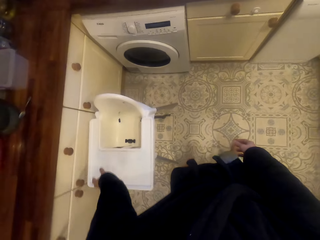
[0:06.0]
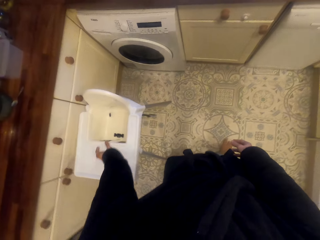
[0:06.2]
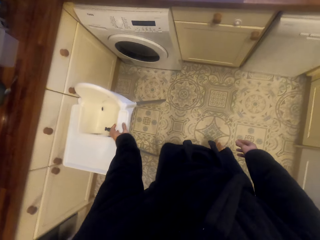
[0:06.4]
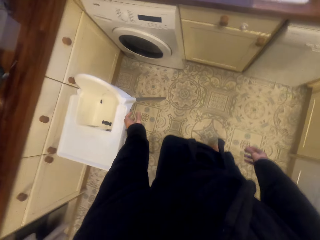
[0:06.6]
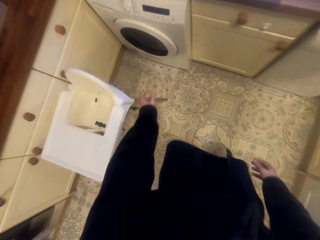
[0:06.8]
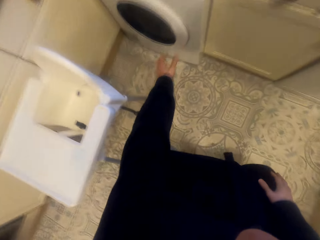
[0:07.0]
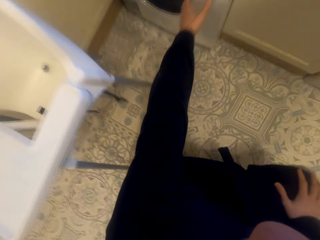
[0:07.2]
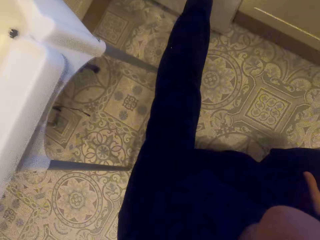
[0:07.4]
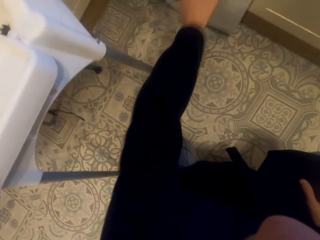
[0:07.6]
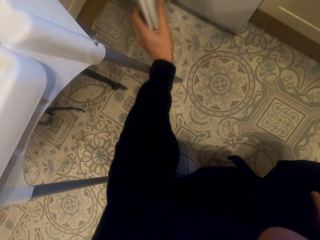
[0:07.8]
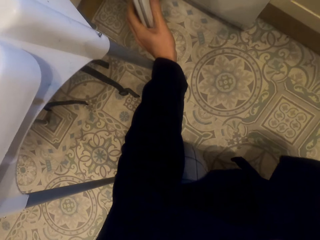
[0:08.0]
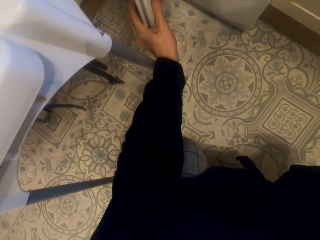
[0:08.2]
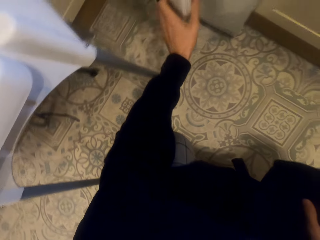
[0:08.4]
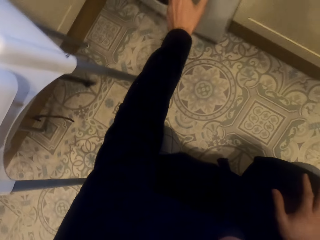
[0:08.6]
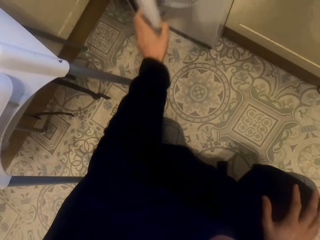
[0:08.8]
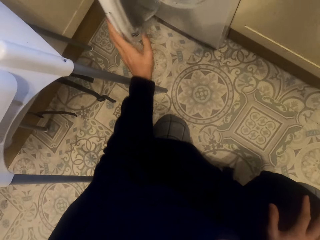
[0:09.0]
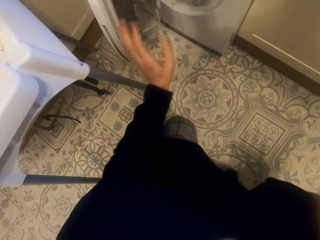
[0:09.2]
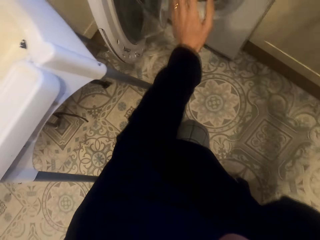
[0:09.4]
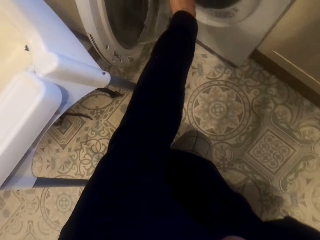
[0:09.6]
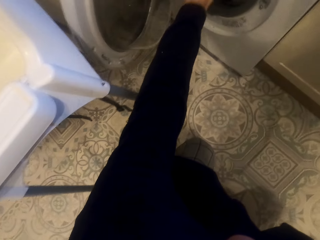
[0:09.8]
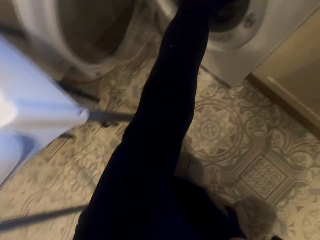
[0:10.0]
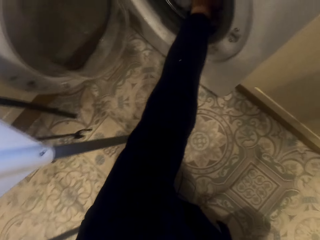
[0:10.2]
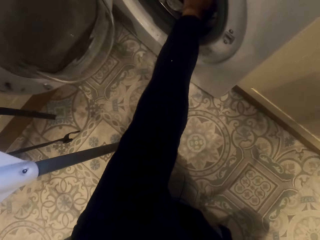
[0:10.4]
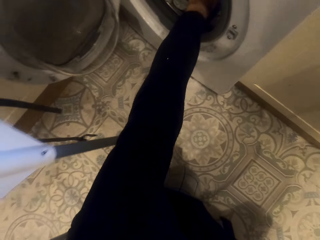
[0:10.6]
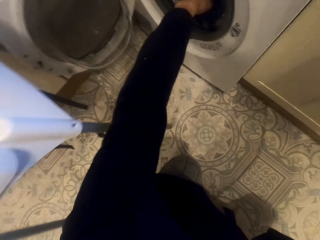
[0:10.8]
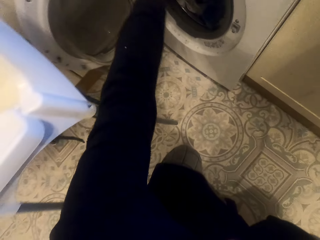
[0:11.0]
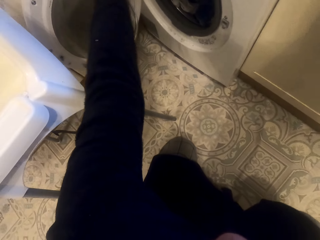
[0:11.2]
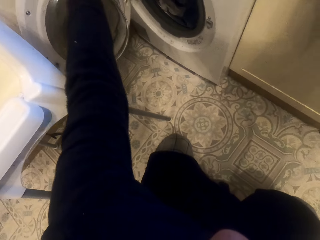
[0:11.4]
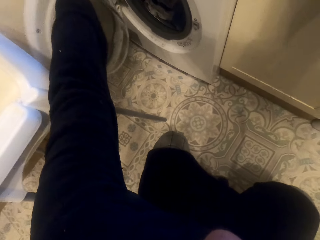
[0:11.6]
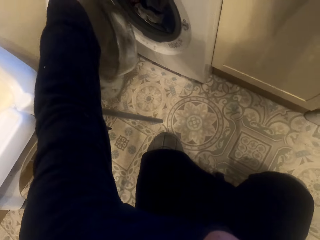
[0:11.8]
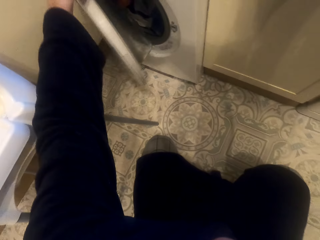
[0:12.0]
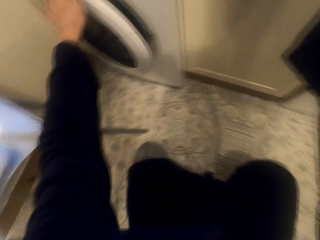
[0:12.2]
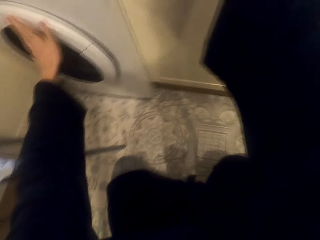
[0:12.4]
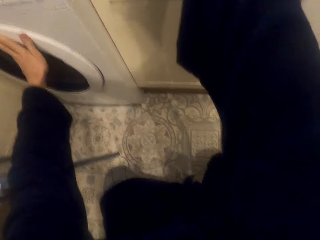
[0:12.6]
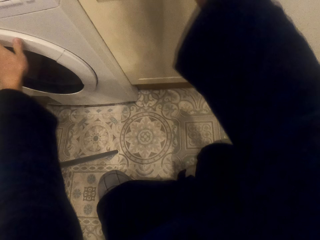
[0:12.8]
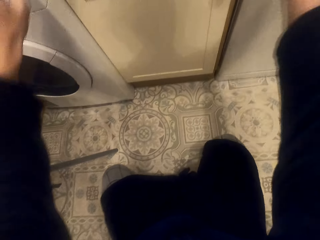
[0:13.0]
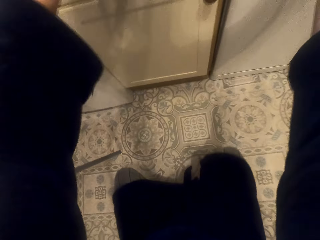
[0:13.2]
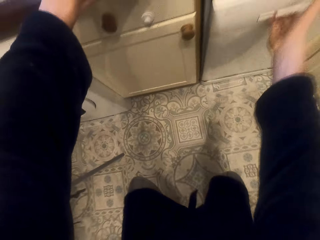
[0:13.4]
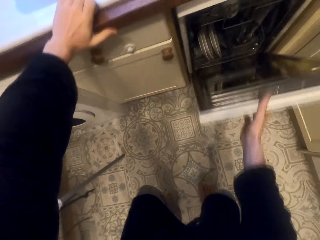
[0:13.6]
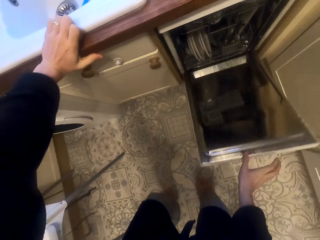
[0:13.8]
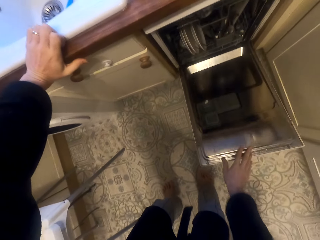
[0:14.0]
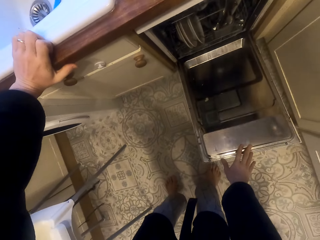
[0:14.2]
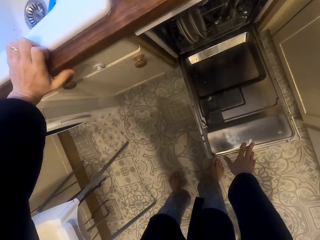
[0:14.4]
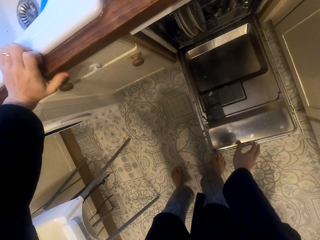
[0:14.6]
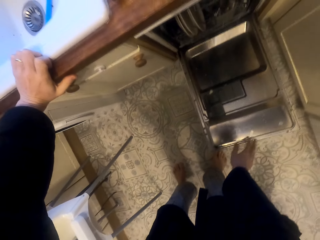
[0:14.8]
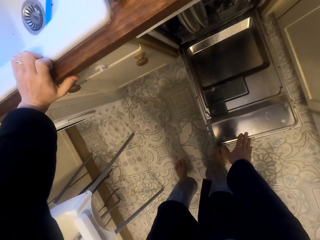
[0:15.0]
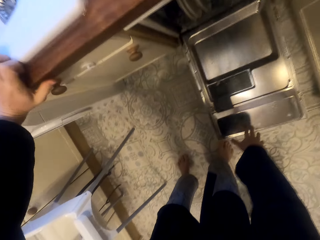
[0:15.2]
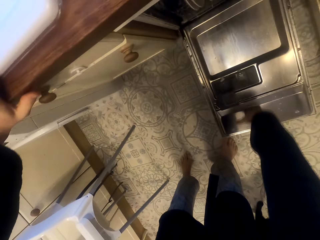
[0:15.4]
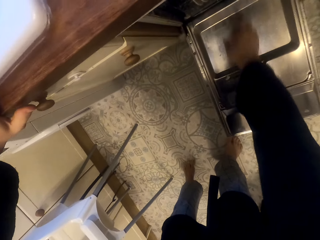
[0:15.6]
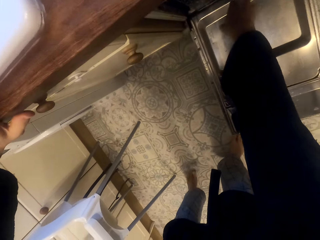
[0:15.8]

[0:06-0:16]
The camera wearer opens a dry cleaning machine or laundry machine. She closes the laundry machine, opens the laundry machine. She places her hand in the laundry machine. She closes back the dry cleaning machine. She opens a utensils cleaning machine.

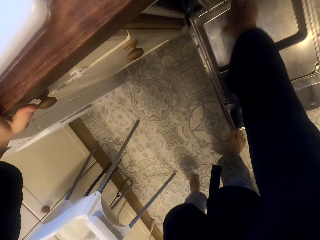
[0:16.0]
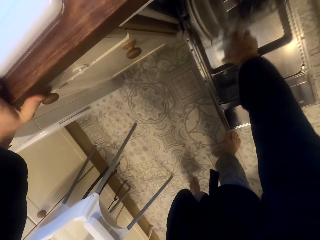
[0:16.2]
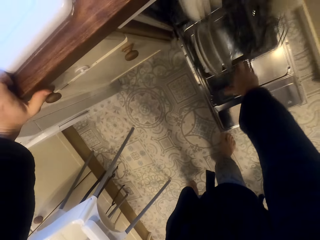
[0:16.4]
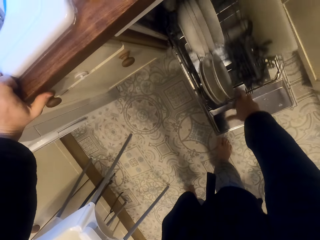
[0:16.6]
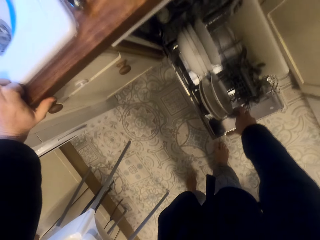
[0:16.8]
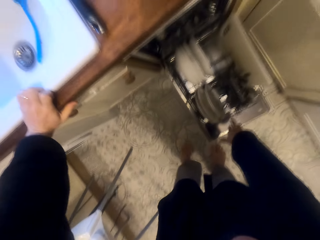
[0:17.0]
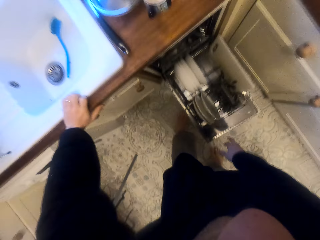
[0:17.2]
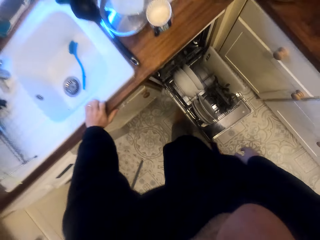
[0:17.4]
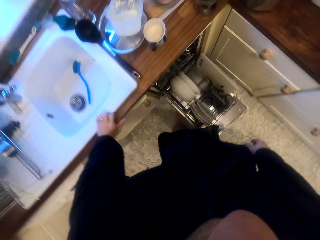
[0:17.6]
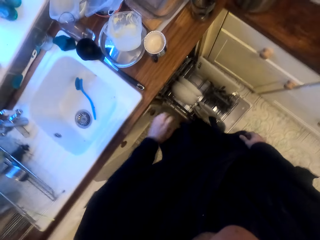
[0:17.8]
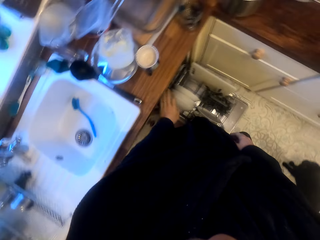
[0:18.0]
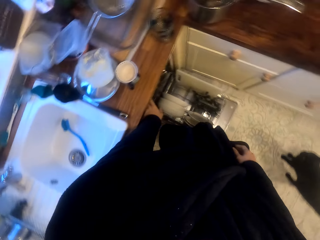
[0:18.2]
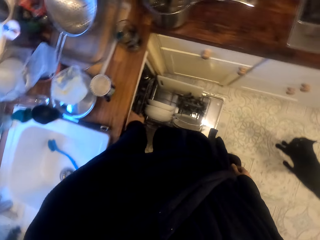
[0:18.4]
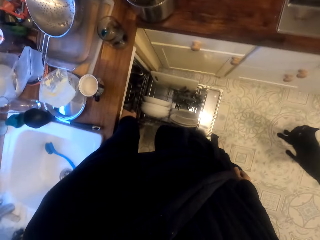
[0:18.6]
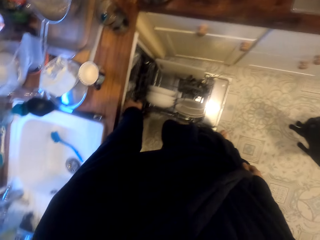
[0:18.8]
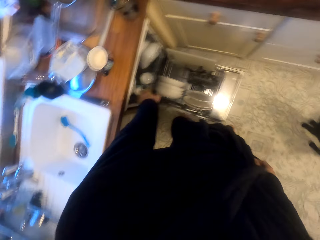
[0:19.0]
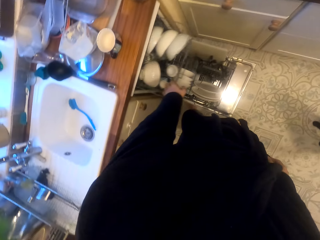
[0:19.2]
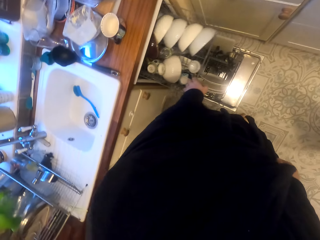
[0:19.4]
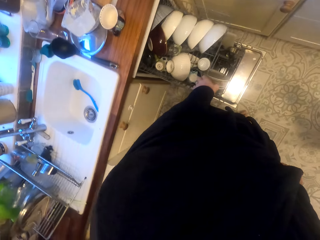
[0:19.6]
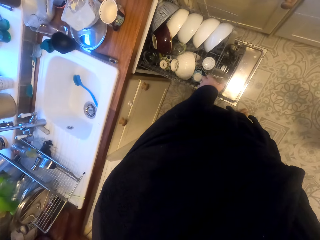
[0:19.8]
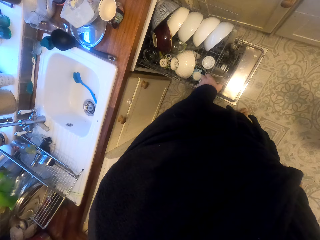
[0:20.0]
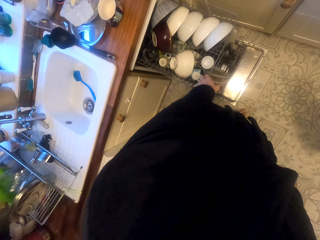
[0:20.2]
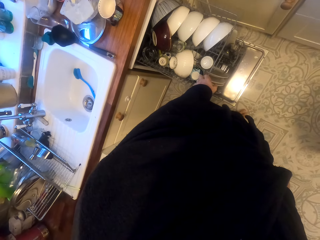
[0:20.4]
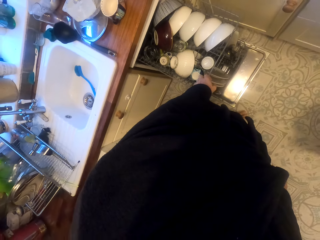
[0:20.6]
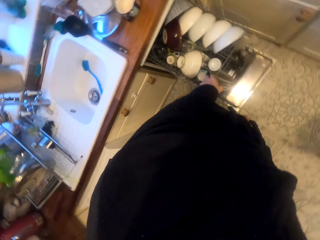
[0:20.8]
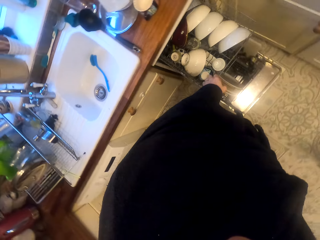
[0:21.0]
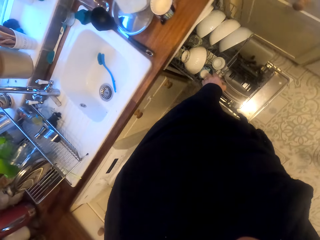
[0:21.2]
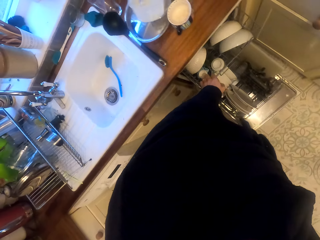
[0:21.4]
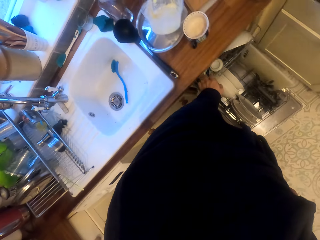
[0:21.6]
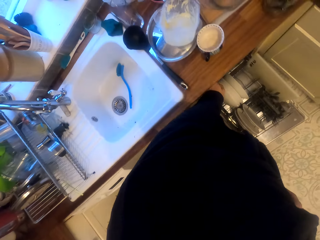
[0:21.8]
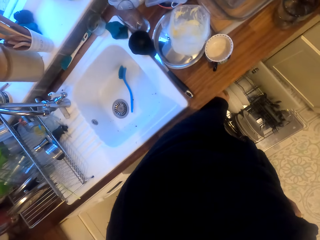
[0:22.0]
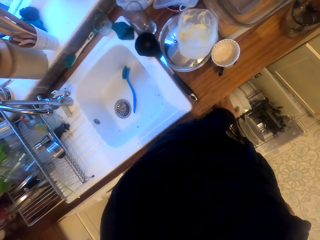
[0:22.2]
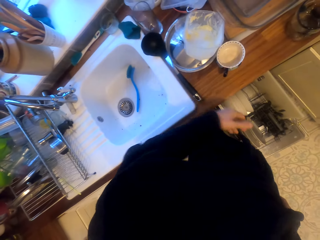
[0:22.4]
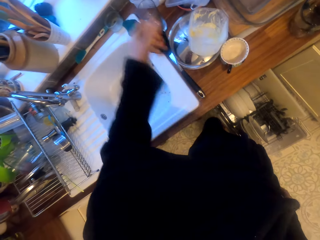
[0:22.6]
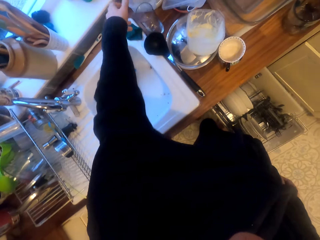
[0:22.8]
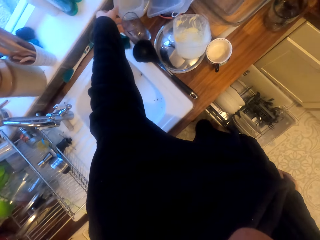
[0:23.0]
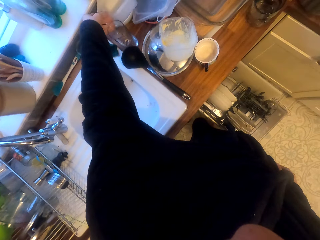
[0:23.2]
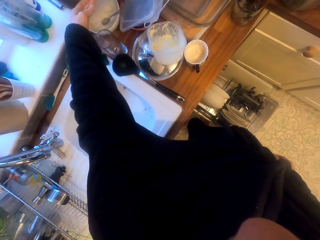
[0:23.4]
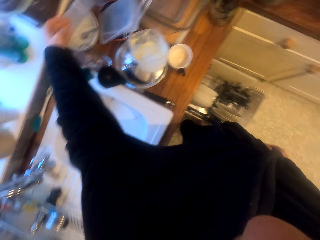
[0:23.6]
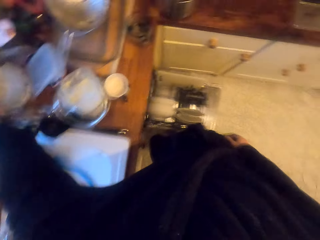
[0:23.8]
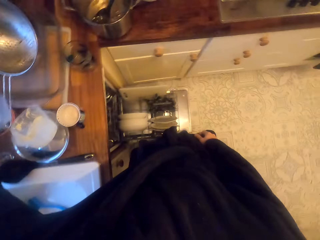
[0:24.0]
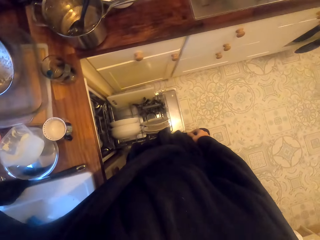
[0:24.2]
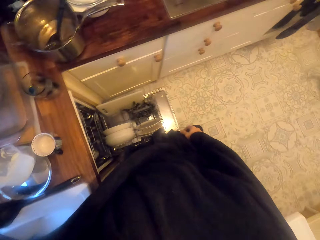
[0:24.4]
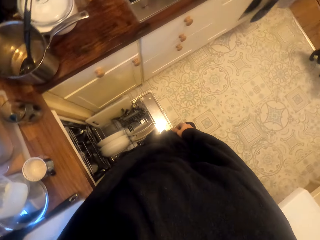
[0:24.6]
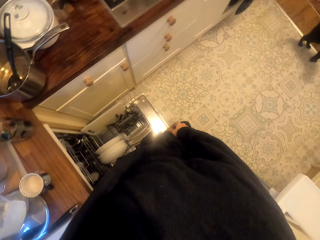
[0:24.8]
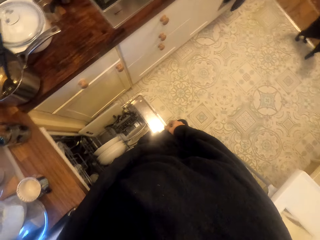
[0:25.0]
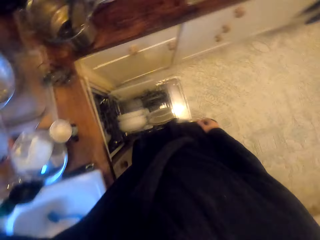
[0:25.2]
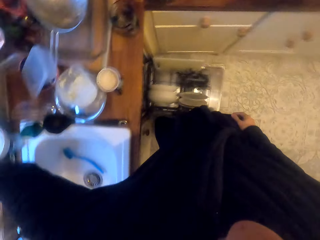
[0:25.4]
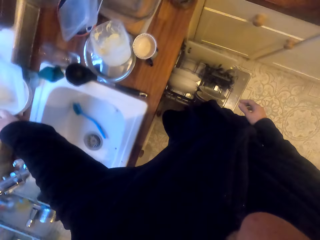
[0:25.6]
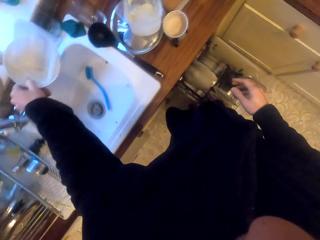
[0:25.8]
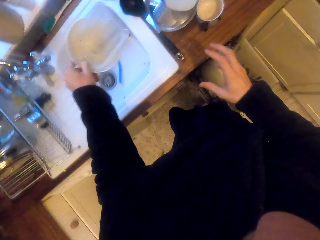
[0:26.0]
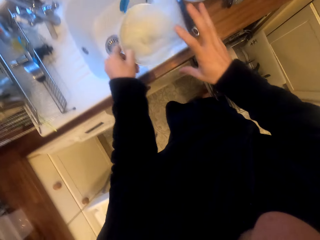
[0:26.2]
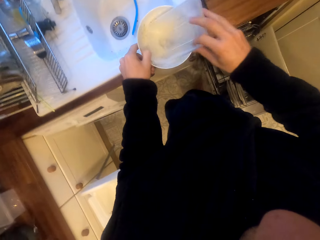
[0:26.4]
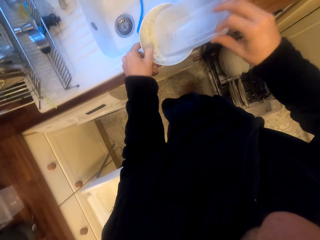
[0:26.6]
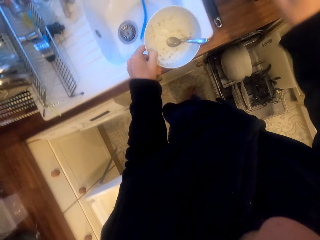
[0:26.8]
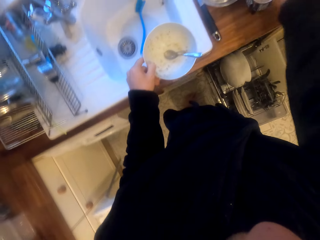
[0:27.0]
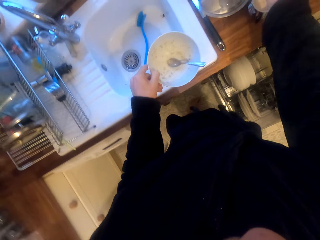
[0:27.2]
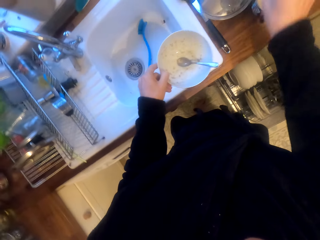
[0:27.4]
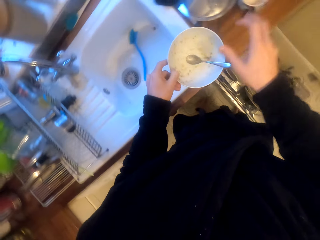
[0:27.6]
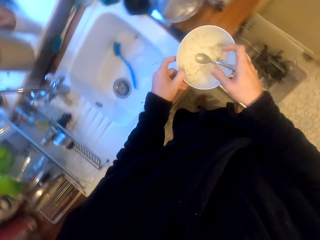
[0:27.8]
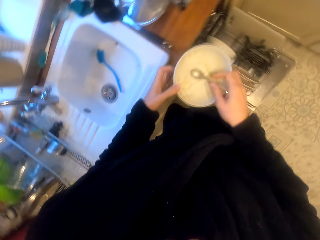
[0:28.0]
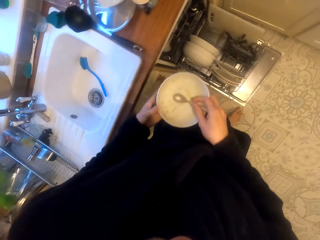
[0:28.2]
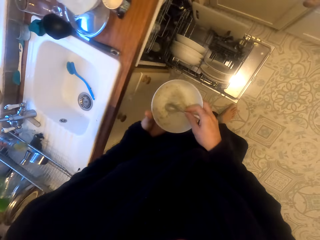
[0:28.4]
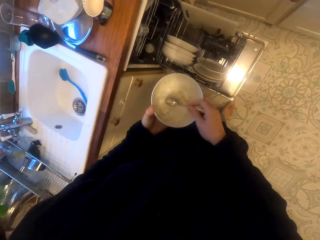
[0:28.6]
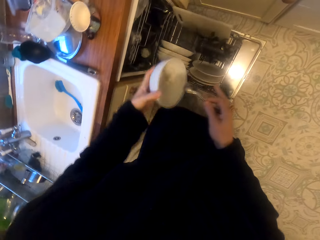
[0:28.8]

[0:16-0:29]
The camera wearer pushes out a utensils rack. They push out another utensils rack, push back the utensils rack. They pick up bowls from the sink. They hold a container. They put back a bowl on the sink. They move the container.
